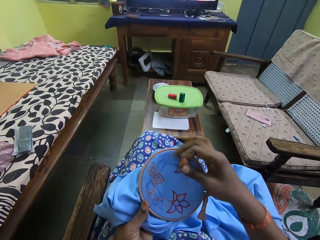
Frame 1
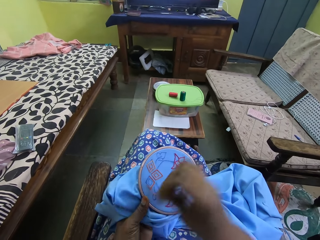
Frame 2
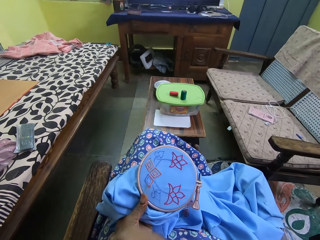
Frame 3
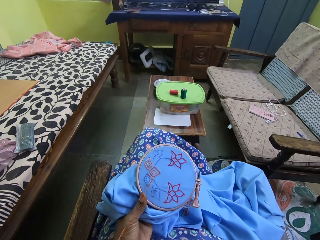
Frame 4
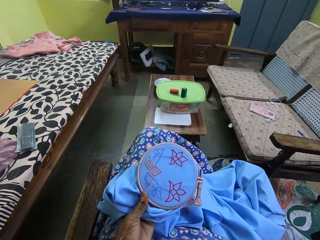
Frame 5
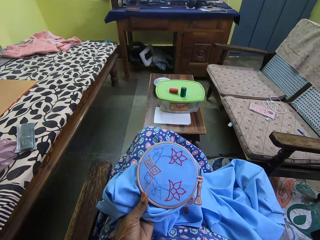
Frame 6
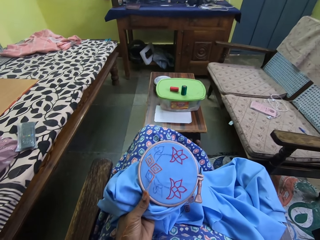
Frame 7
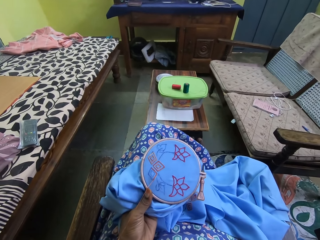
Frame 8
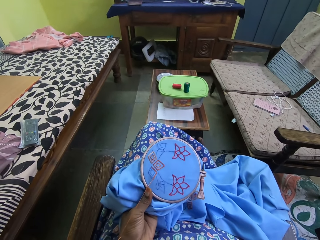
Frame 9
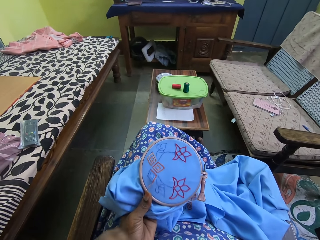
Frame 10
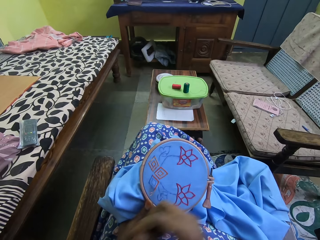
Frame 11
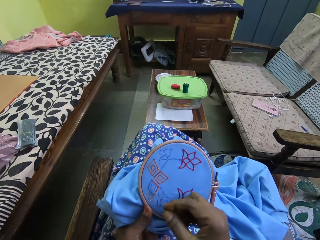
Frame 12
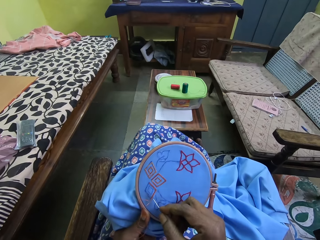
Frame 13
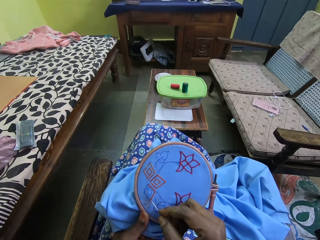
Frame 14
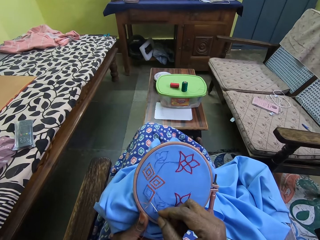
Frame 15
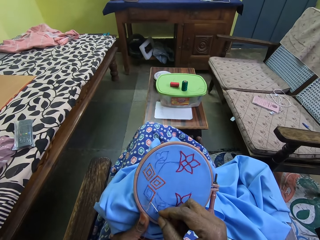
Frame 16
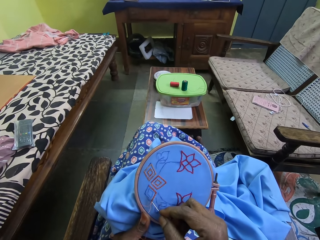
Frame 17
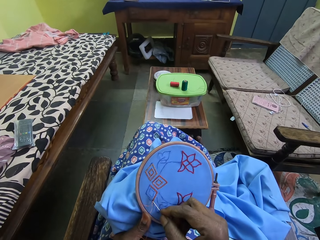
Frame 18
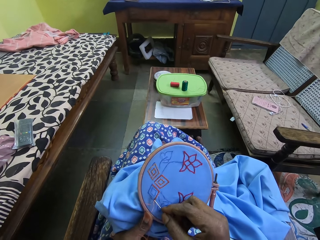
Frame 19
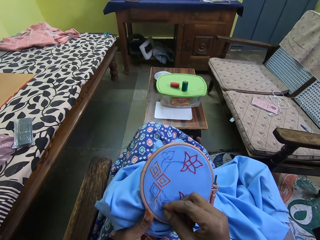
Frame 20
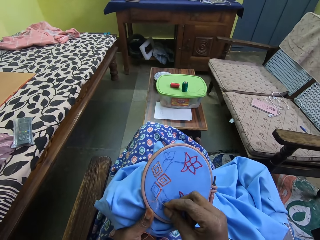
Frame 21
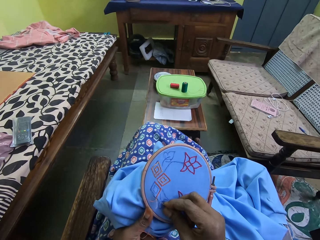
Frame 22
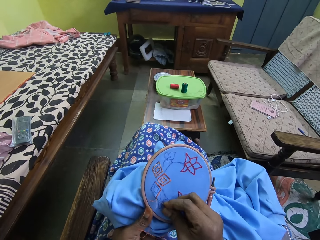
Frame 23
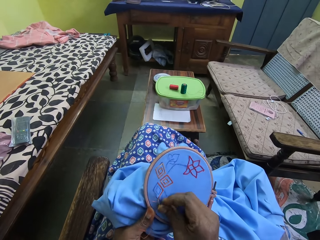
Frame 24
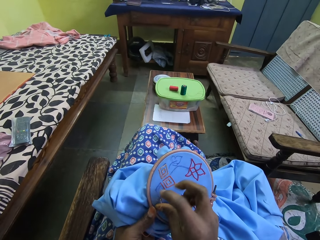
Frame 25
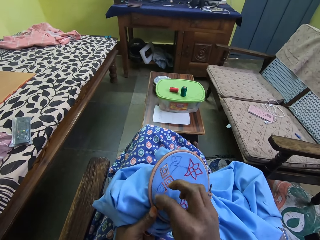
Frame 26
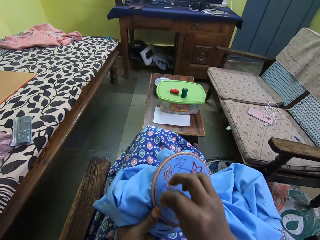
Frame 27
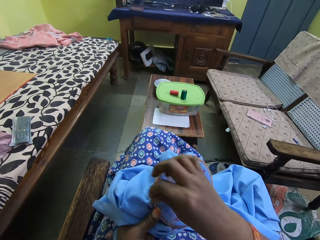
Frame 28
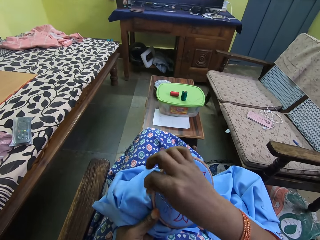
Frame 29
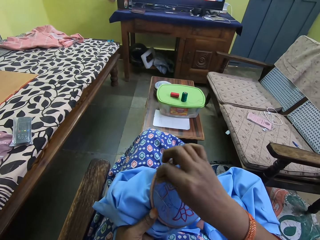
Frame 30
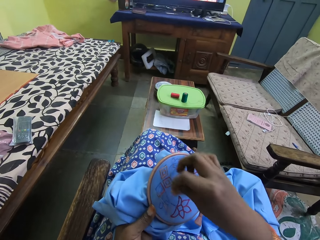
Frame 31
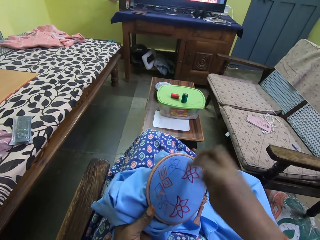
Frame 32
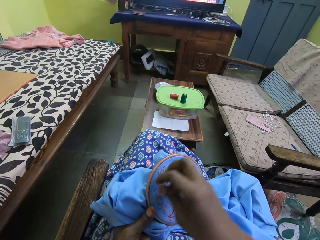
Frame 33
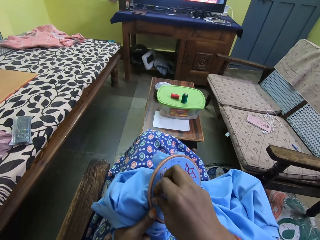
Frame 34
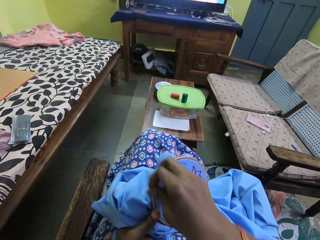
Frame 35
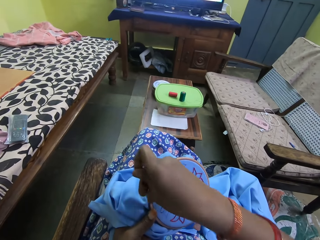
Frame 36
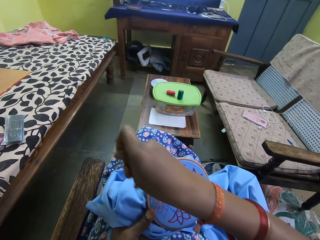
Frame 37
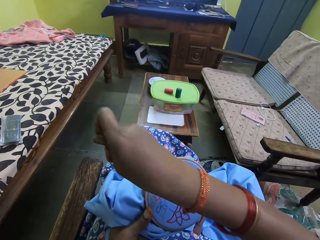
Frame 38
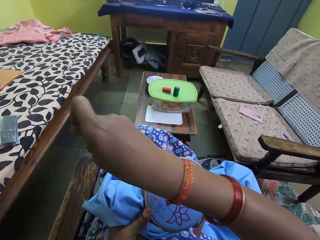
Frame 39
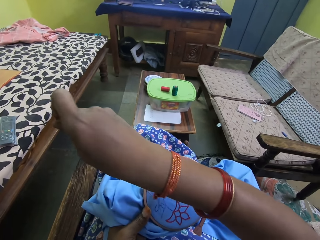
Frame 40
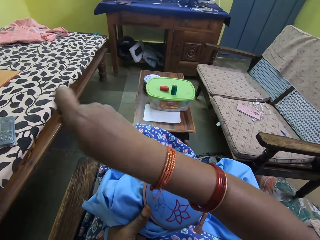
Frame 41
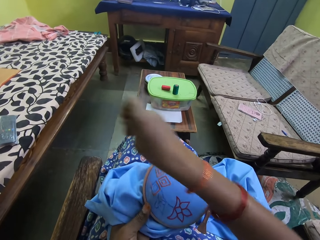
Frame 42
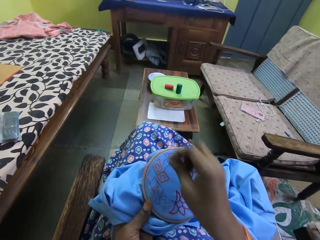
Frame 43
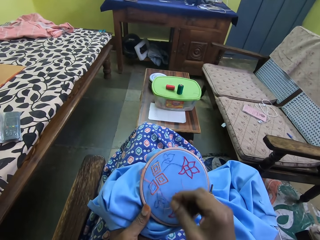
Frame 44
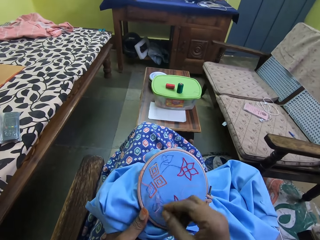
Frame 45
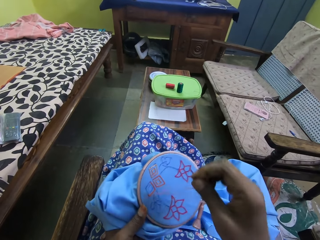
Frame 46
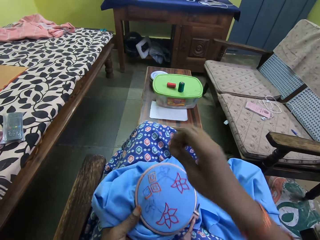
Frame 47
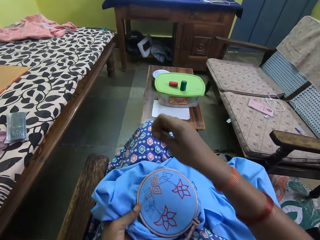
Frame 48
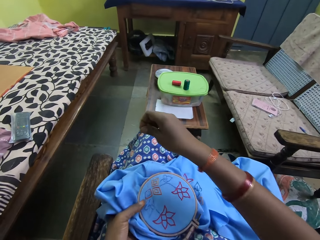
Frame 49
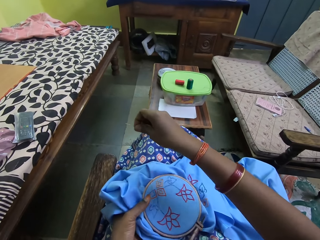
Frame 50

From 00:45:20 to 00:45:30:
The camera wearer pulls the thread. She embroiders on the fabric with the threaded needle in her right hand.

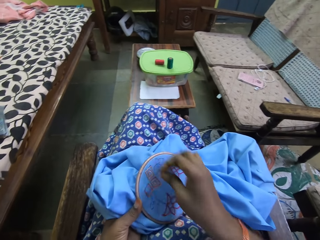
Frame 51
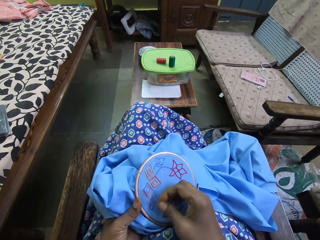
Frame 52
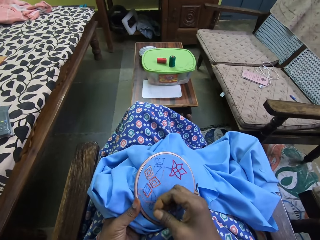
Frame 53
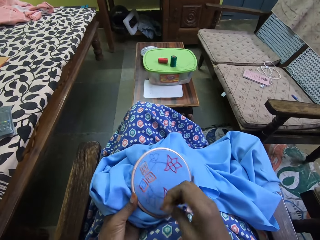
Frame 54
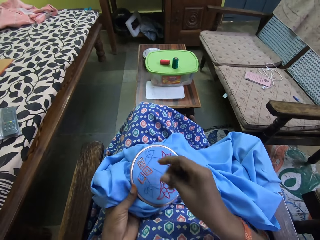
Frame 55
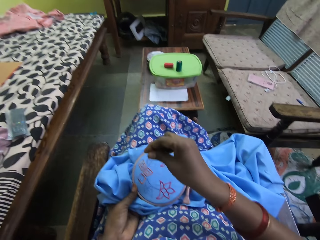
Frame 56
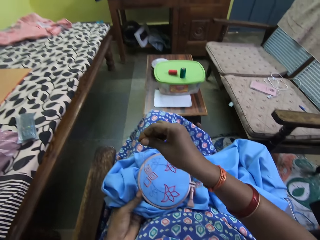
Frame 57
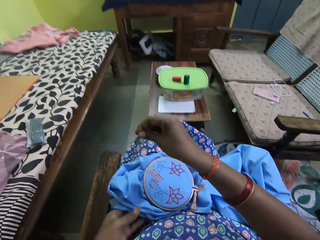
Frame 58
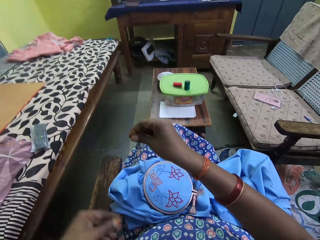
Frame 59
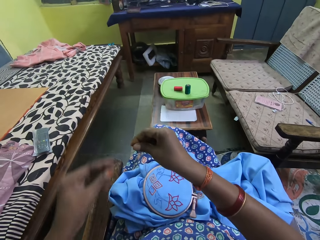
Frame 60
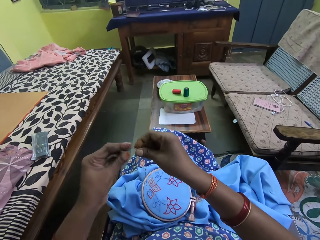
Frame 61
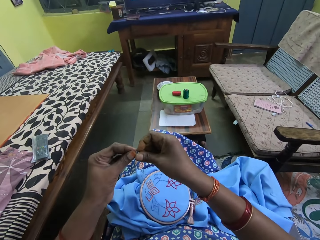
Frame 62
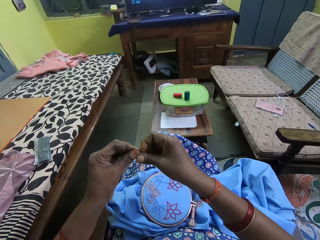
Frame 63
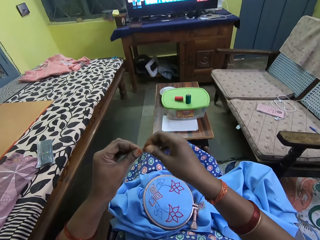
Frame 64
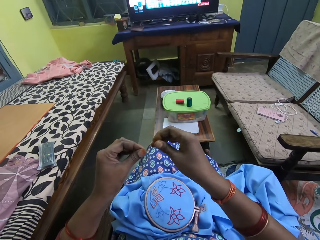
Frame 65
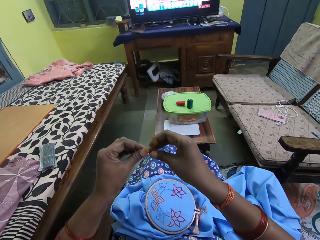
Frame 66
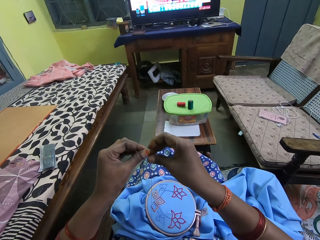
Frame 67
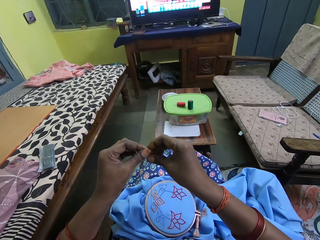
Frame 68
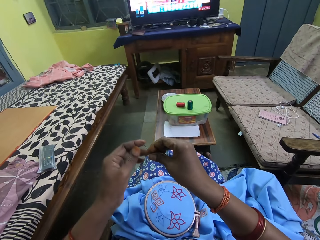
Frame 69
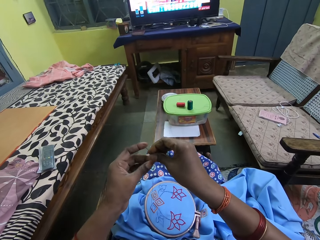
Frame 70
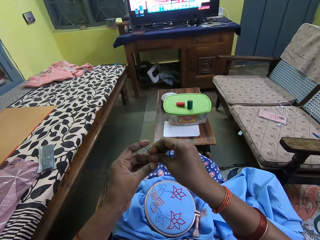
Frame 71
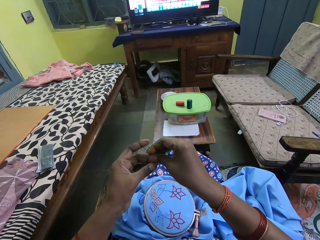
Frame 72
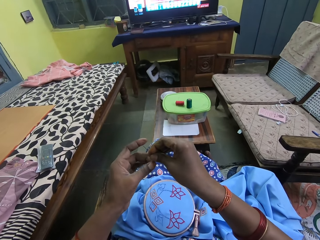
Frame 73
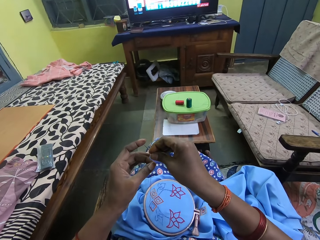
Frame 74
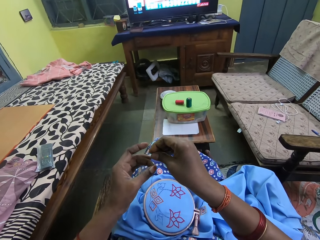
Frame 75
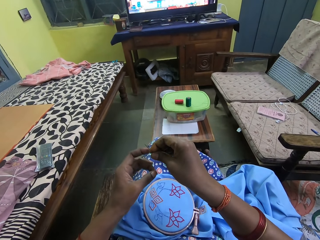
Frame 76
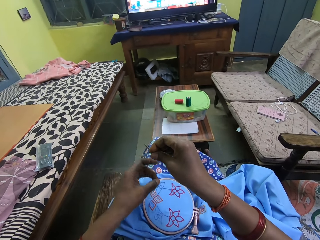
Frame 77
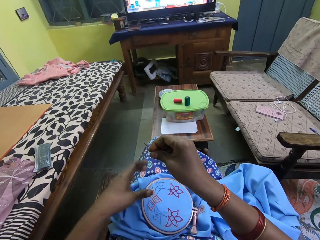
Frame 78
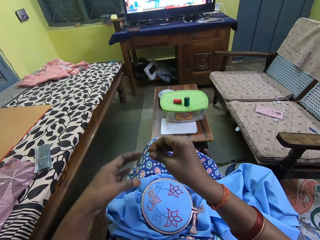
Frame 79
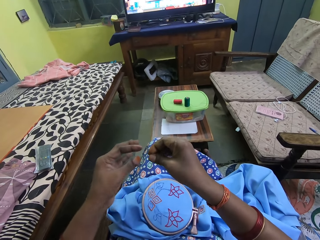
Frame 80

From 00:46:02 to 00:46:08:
The camera wearer drops the fabric in her left hand on her lap. She holds the threaded needle with her hands. She adjusts the thread in the needle with her left hand. She pulls the thread on the needle.

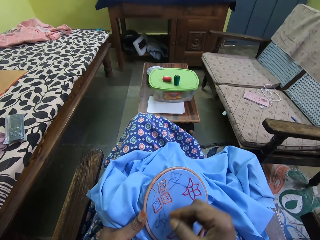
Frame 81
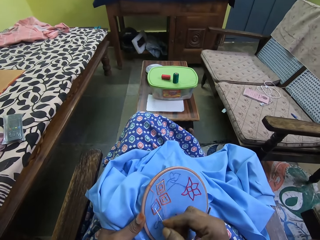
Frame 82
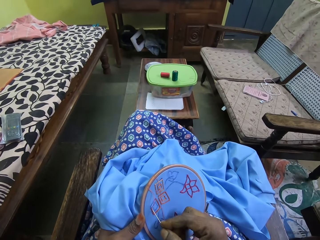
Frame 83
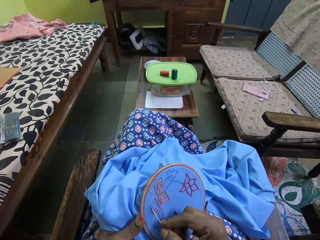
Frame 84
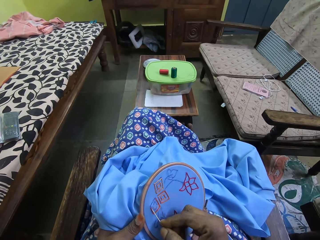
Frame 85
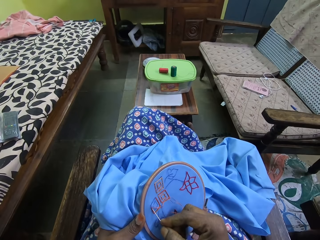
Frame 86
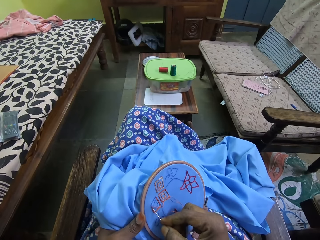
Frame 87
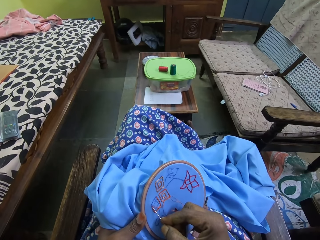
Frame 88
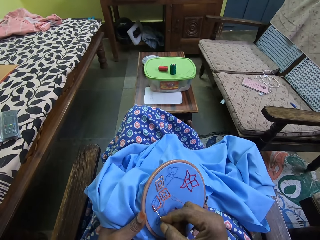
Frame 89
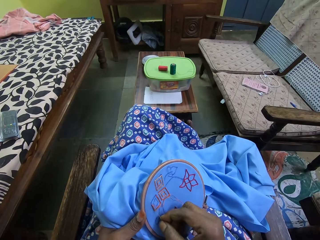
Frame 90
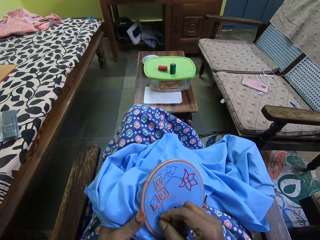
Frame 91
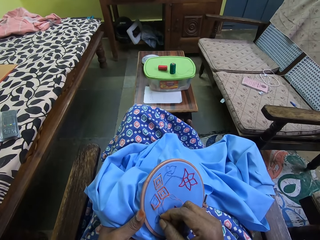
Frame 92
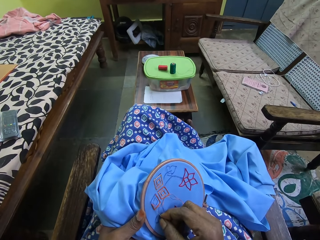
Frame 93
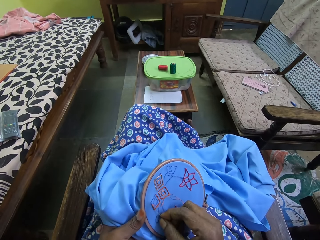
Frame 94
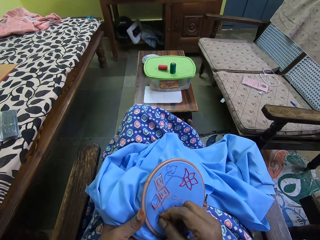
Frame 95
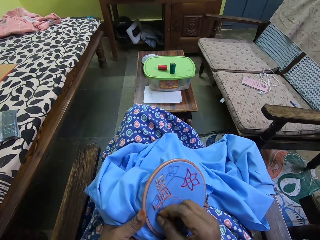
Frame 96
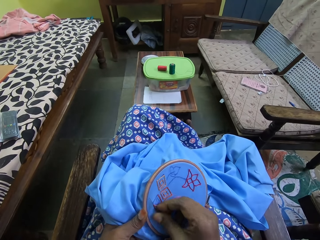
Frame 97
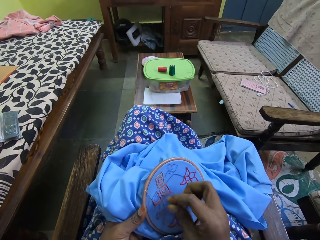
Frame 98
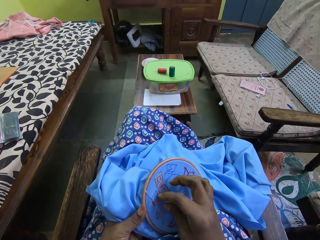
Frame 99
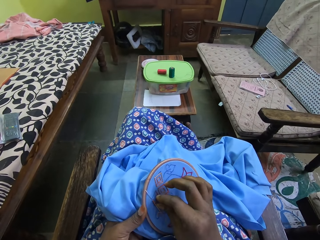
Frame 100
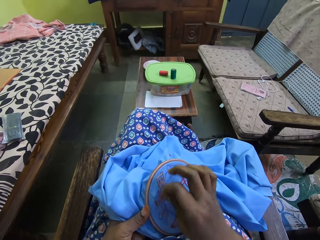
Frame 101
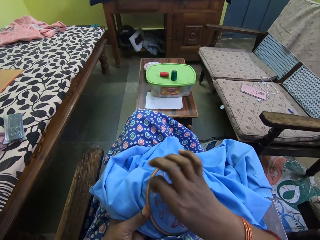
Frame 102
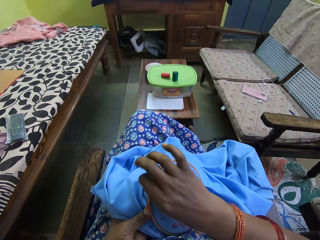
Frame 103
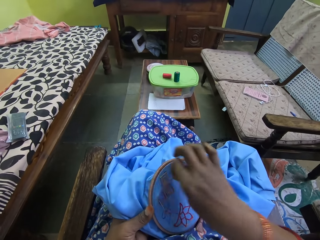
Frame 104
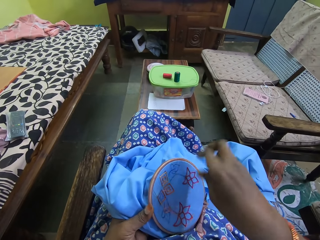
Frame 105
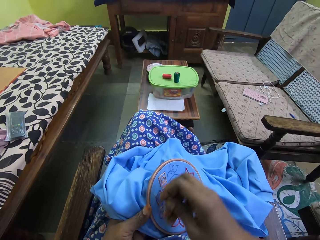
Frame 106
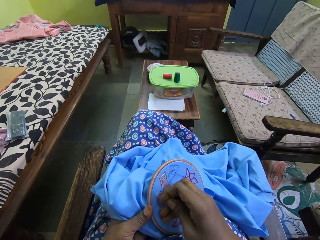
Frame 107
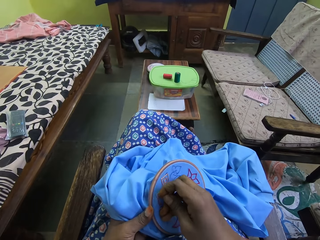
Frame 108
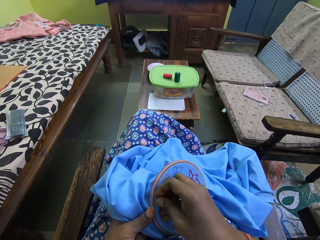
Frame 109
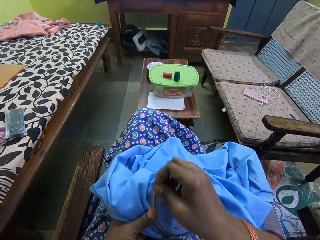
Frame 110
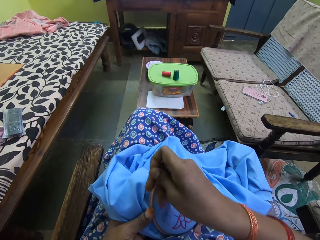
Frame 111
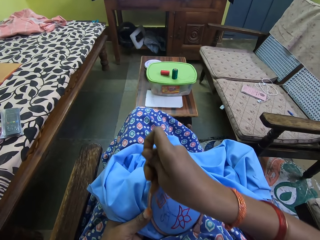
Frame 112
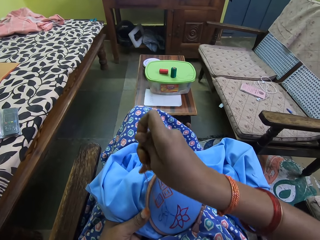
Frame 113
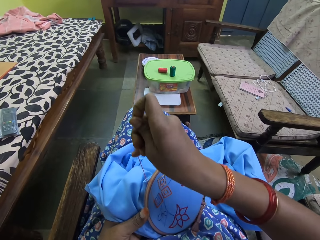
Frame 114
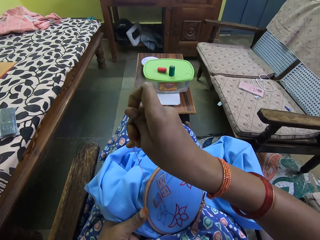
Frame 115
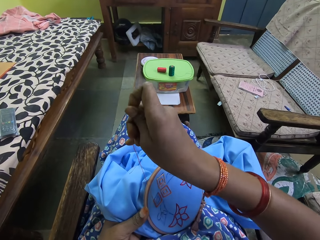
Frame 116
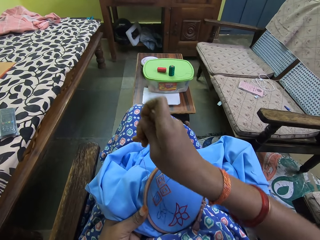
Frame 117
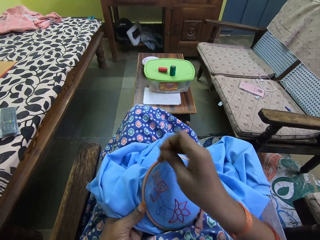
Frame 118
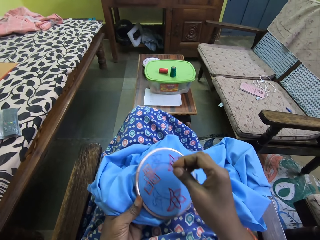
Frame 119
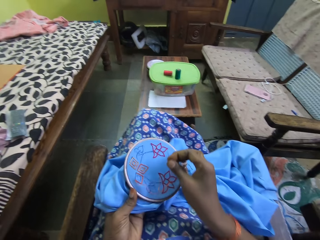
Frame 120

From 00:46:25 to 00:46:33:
The camera wearer embroiders on the fabric with the threaded needle in her right hand.
